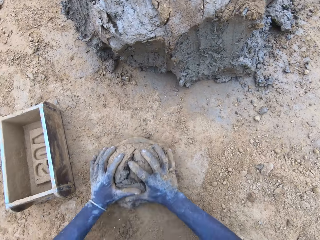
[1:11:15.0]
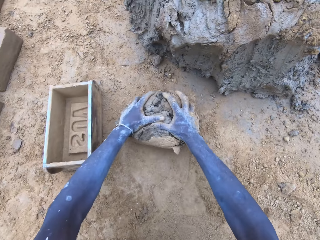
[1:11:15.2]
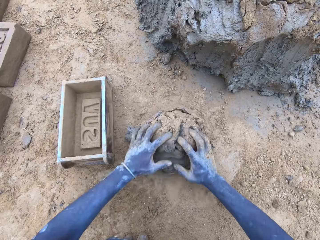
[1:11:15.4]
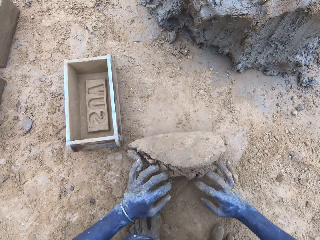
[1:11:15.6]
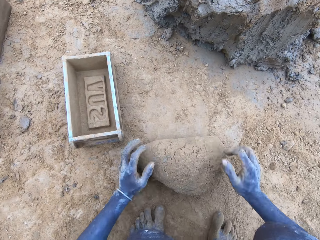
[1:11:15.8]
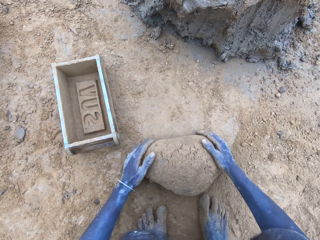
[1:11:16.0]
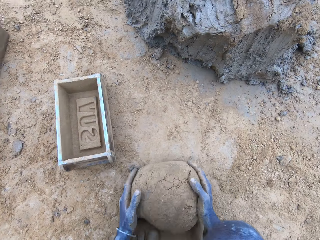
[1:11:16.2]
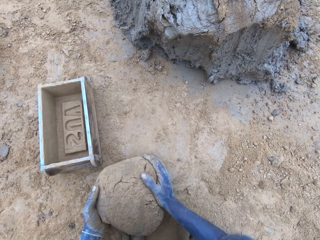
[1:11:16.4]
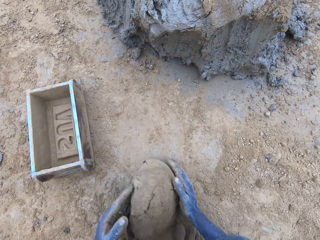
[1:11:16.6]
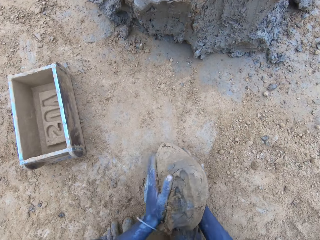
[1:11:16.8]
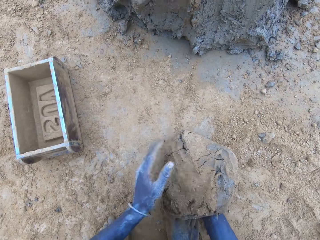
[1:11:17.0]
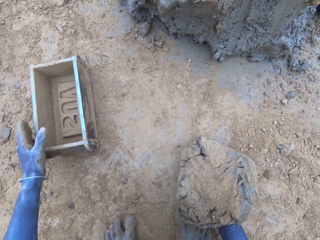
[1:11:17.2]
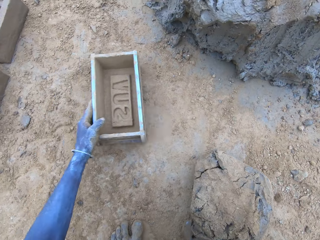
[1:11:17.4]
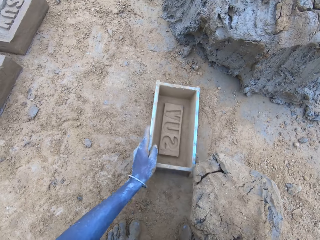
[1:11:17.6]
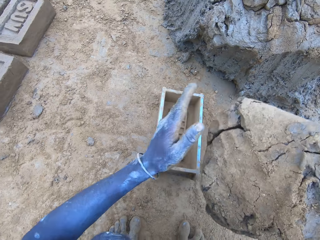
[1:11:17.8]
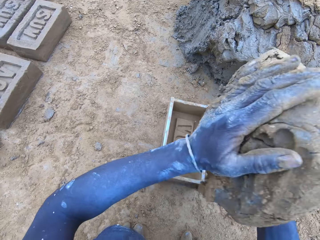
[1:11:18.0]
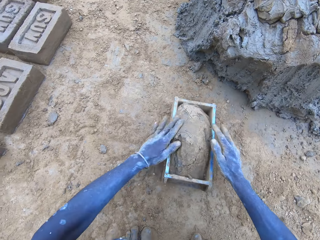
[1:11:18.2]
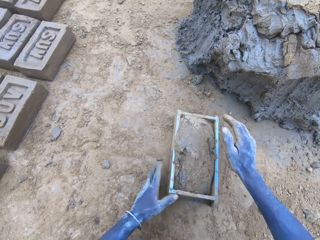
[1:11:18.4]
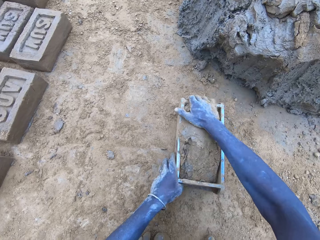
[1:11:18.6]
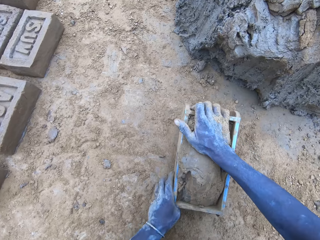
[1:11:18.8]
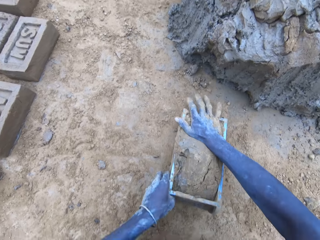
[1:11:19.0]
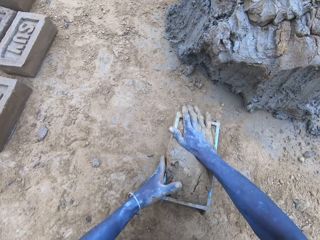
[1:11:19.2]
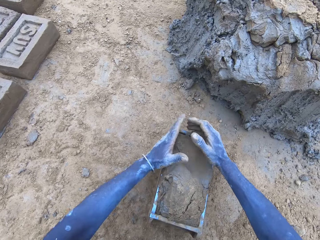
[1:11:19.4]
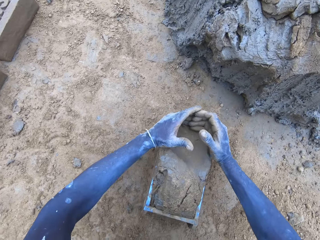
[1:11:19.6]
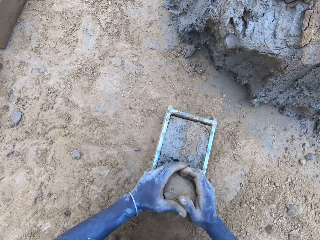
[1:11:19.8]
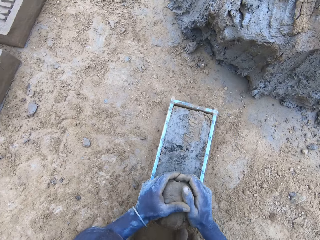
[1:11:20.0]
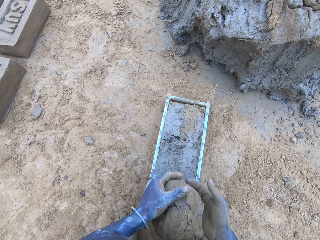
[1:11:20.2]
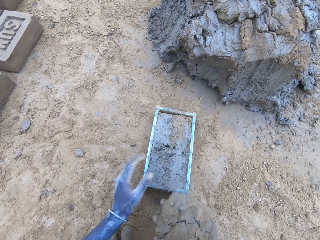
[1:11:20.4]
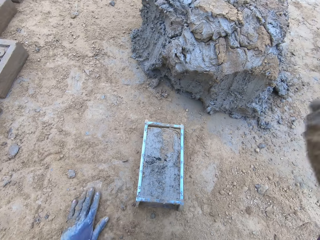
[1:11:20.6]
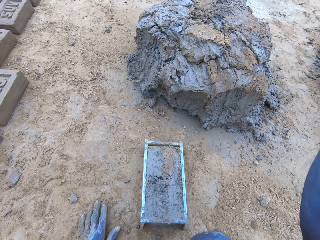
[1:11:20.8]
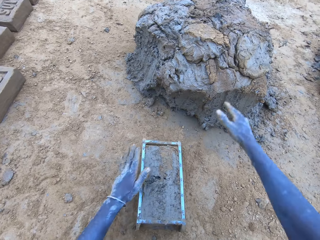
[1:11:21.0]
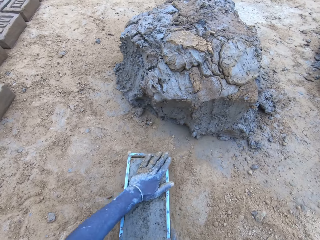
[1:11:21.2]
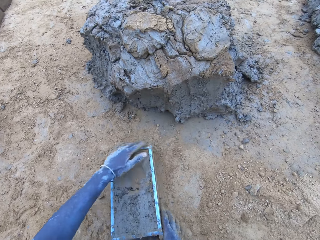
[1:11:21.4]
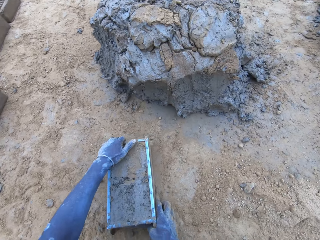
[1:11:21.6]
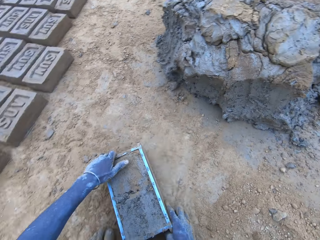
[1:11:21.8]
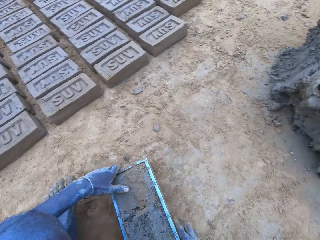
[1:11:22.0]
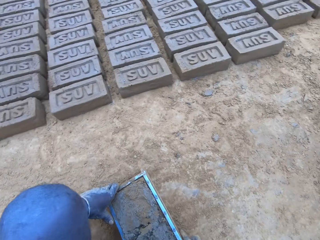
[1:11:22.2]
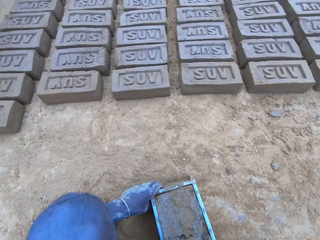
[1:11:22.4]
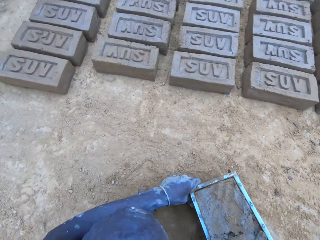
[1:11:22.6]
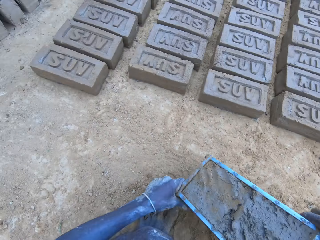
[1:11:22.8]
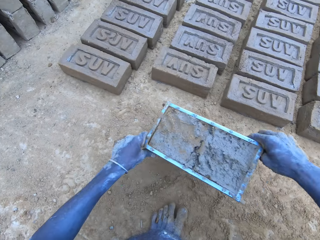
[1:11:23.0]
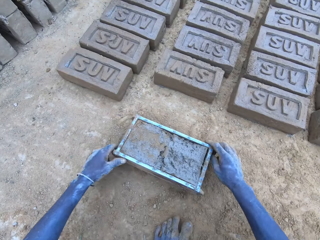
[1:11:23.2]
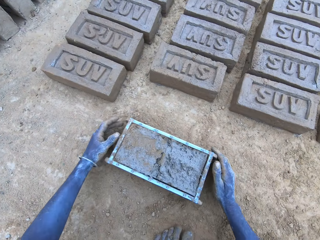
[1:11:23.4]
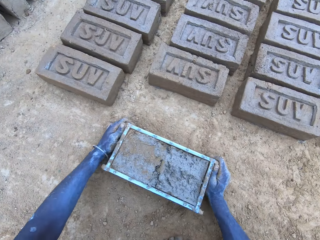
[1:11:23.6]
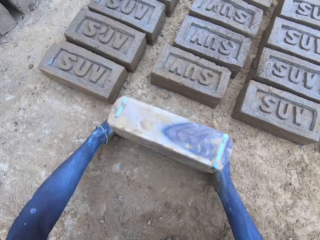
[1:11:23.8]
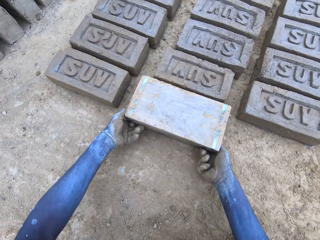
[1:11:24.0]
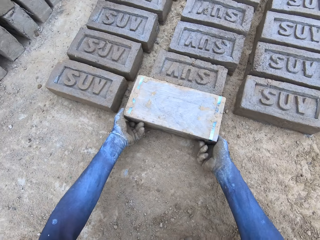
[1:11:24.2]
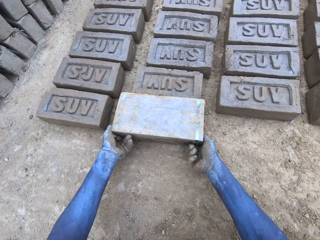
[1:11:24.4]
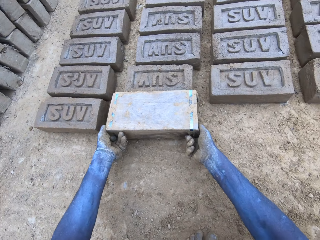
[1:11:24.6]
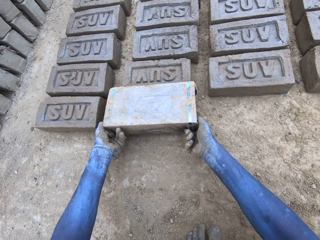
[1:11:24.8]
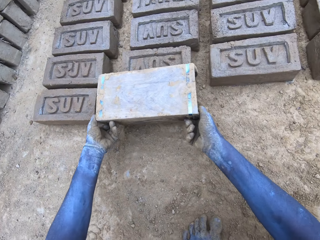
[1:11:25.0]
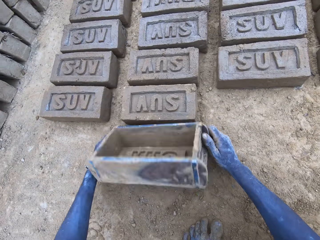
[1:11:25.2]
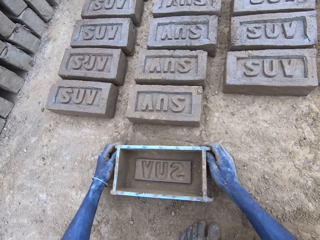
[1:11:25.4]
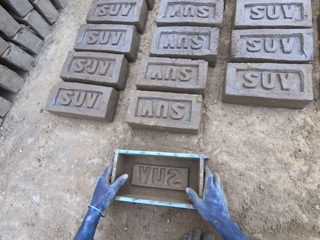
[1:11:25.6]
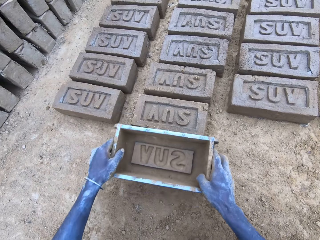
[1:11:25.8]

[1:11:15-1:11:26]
The camera wearer drops the mud in the brick mold. They reduce the mud and drop it. They put the brick on the ground.

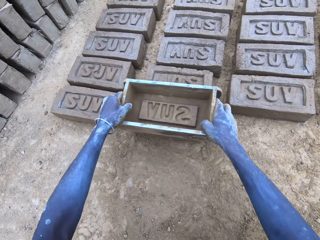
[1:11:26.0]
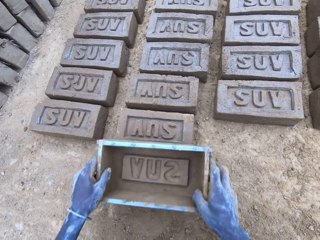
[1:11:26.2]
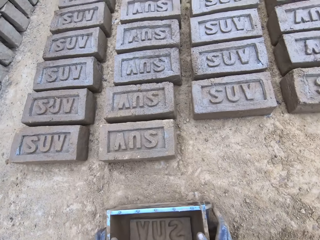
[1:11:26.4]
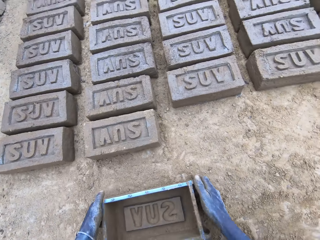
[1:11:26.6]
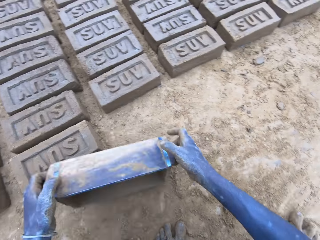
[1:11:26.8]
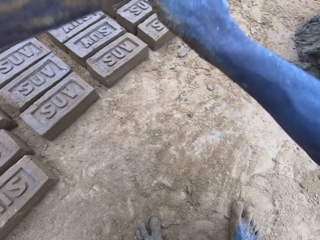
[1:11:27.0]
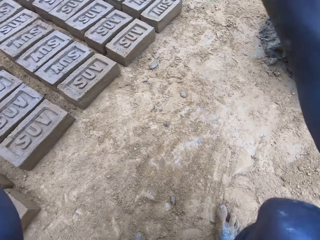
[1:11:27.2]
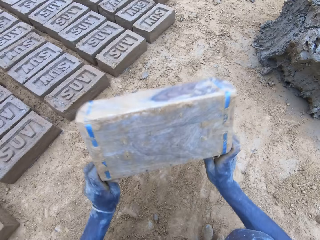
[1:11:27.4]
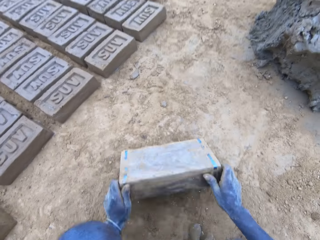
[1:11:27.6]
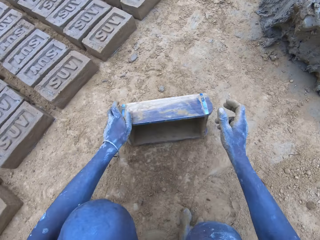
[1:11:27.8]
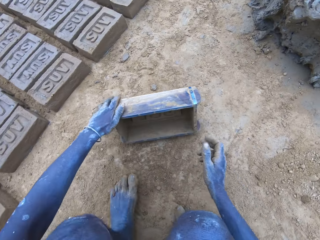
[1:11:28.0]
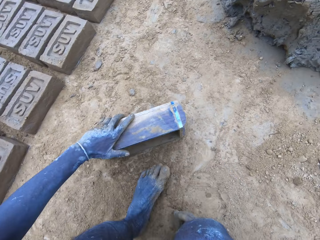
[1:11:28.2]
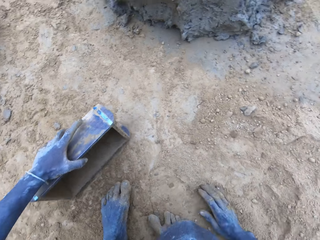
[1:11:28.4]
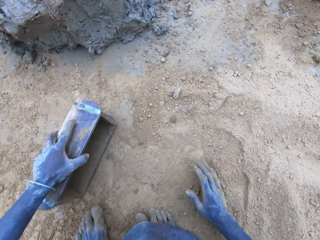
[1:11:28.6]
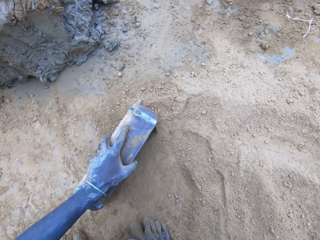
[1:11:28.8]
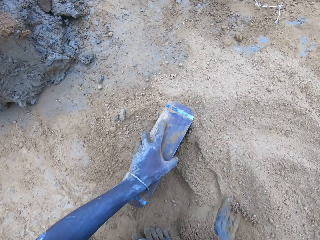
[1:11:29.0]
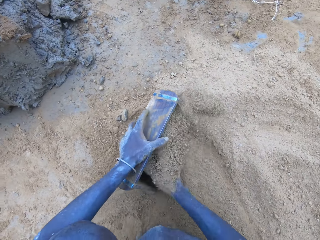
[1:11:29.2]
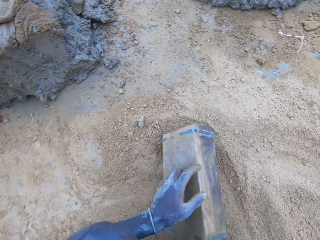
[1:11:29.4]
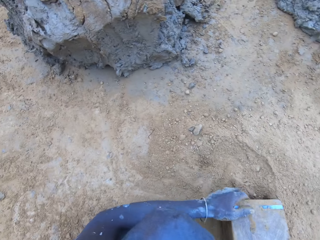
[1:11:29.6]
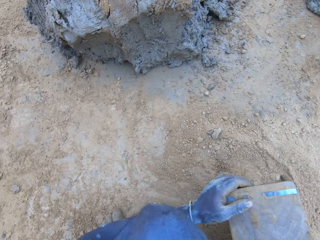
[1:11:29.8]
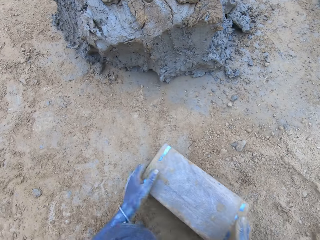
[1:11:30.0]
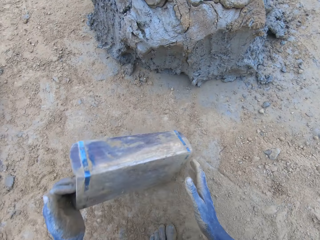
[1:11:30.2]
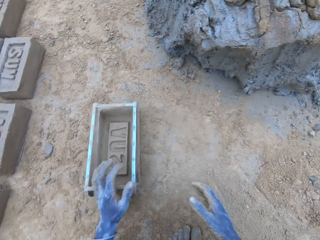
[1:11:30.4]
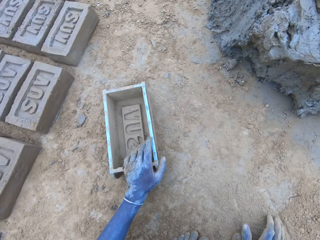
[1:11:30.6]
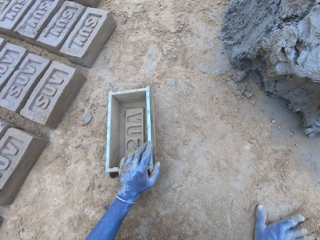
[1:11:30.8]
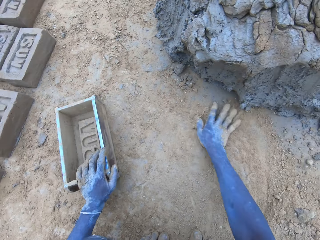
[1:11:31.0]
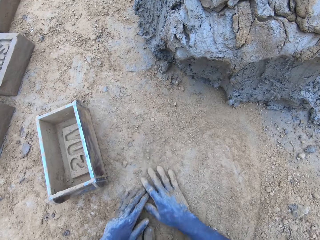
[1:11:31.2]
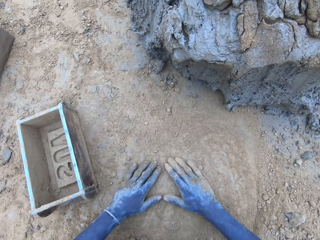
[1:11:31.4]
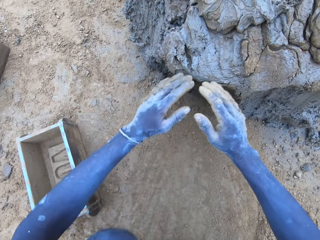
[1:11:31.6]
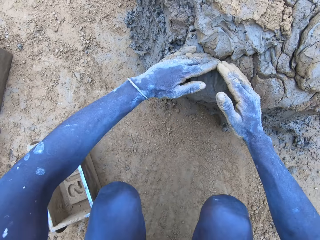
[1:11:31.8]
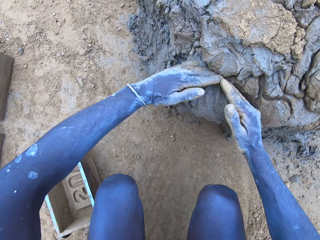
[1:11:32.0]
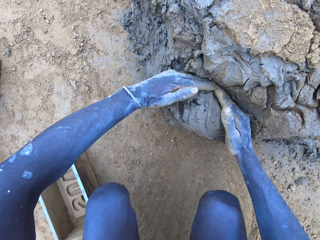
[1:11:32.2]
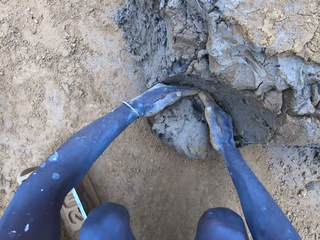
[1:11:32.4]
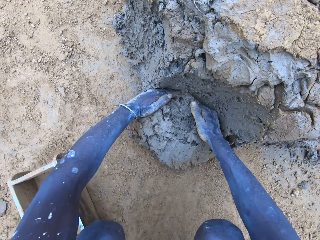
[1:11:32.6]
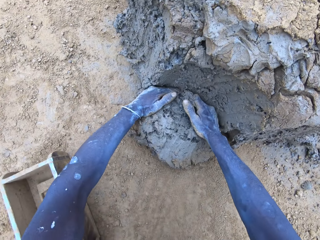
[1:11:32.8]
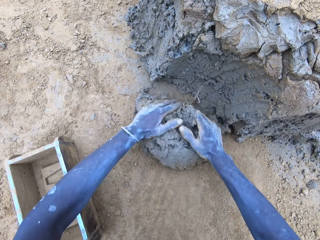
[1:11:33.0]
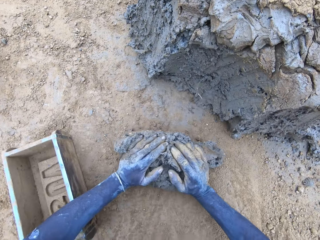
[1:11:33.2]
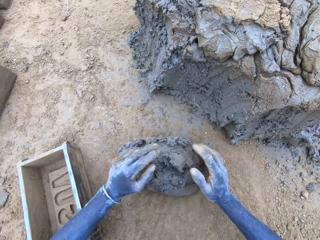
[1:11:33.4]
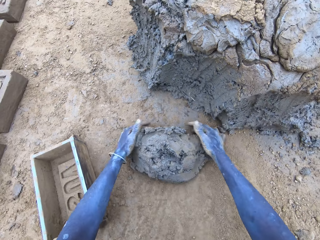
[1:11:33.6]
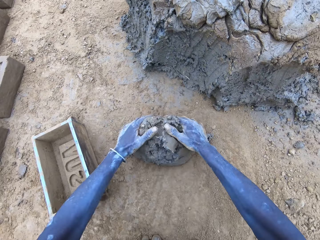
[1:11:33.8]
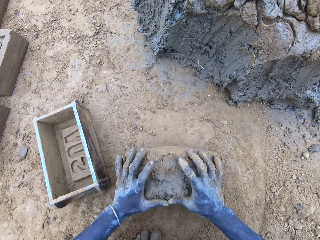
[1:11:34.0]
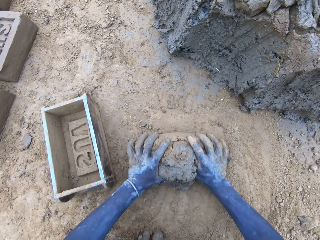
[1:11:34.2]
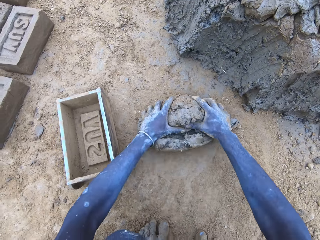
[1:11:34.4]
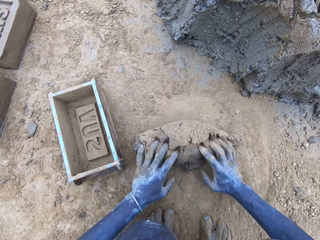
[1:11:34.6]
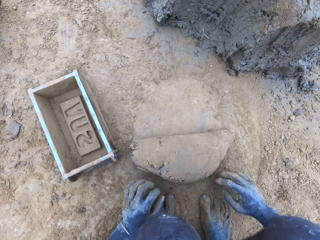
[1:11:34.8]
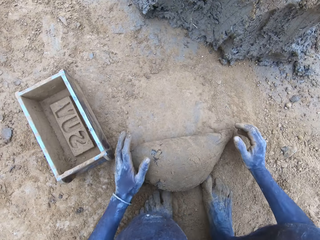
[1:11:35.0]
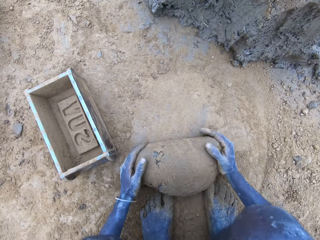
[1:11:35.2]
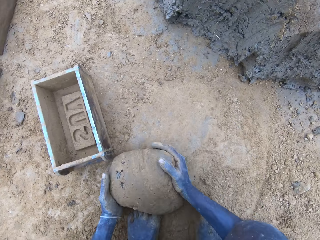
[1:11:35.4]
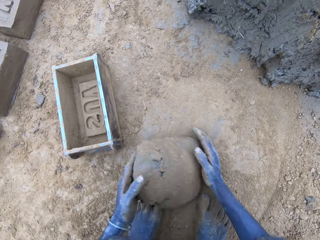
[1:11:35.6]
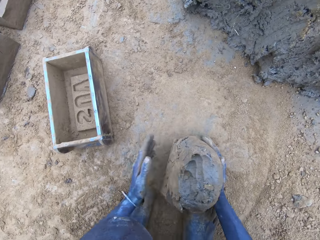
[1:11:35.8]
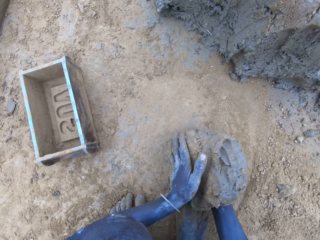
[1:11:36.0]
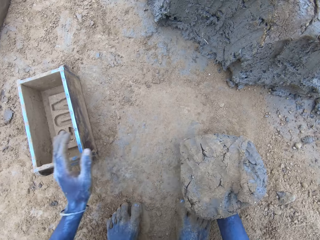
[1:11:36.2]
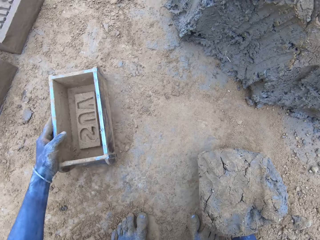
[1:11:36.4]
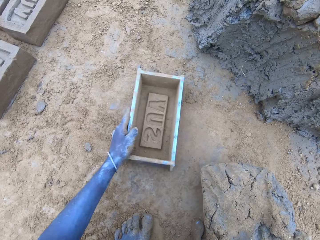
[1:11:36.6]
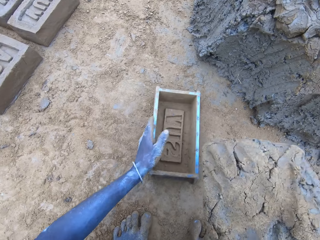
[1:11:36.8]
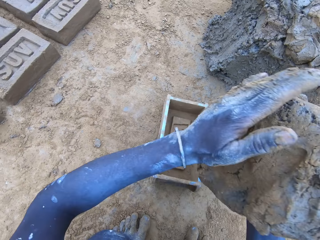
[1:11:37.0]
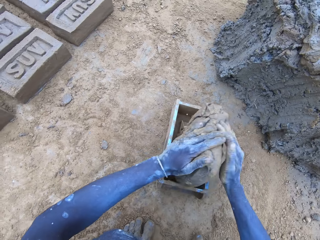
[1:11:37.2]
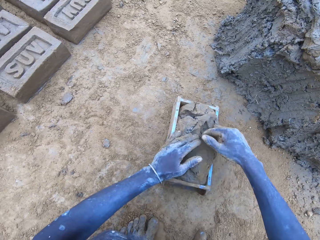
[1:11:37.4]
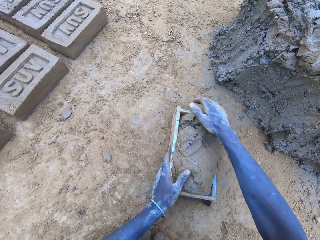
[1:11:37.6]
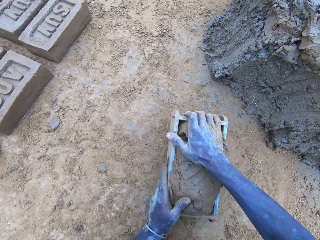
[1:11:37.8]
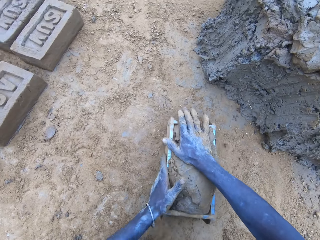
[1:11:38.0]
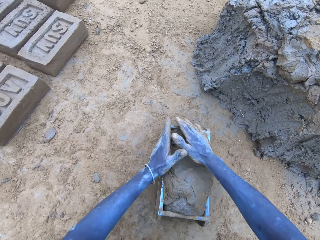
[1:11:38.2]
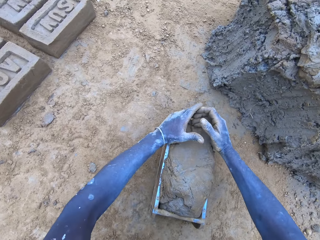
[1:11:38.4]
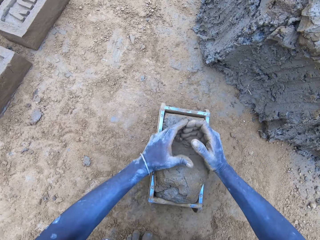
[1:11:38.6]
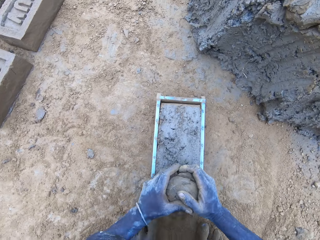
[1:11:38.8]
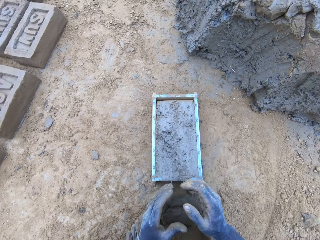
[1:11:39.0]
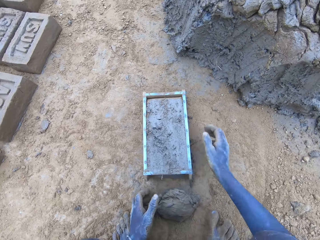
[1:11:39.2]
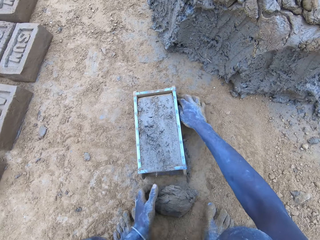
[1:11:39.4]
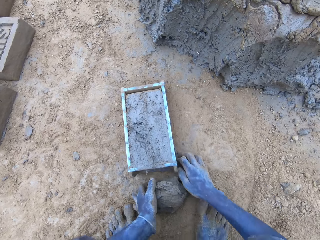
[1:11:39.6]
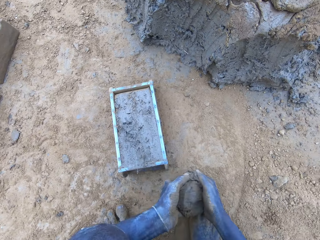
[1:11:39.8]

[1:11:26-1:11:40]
The camera wearer hits the brick mold on the ground. They put soil in the brick mold. They wipe hands on the ground. They cut the mud. They put the mud in something. They mold the mud. They drop the mud in the brick mold. They reduce the mud and drop it.
